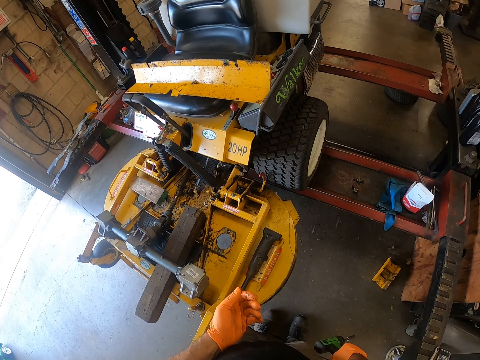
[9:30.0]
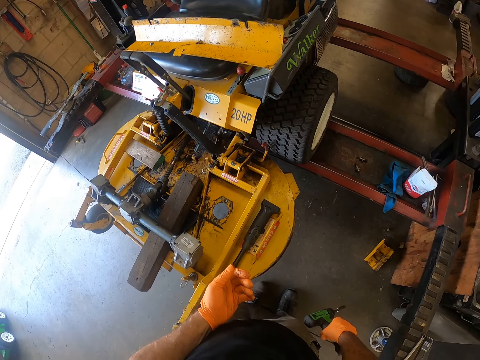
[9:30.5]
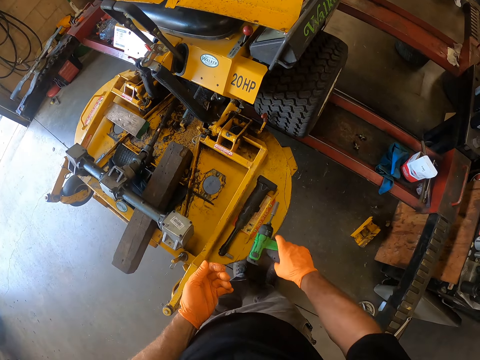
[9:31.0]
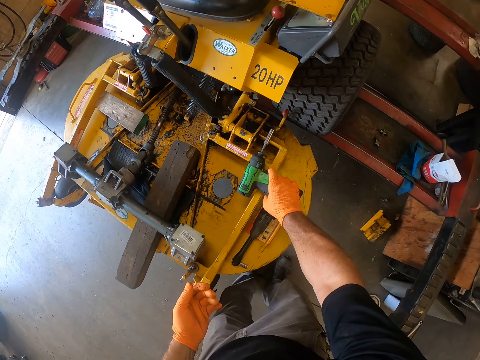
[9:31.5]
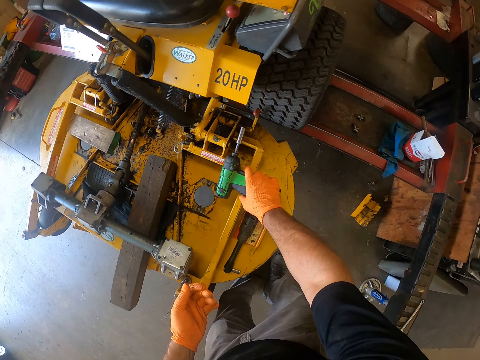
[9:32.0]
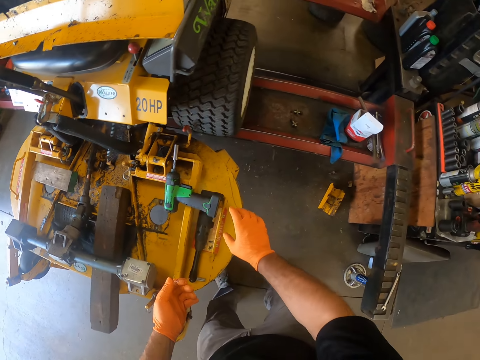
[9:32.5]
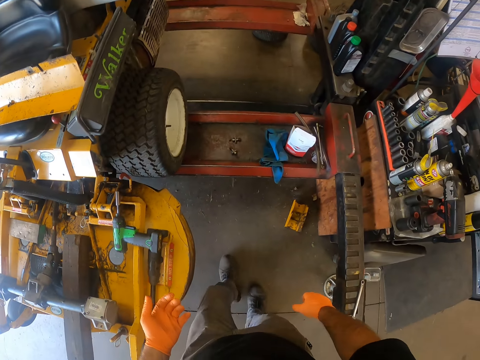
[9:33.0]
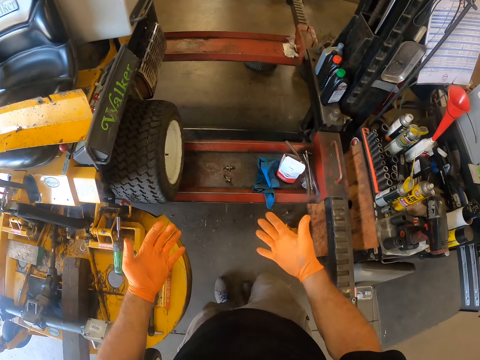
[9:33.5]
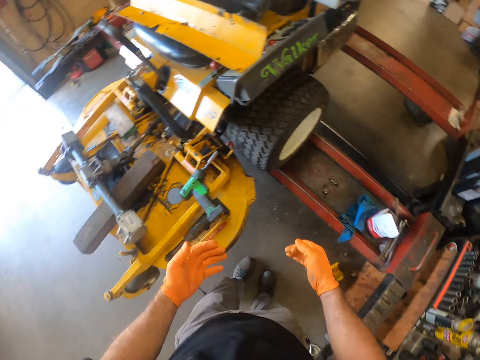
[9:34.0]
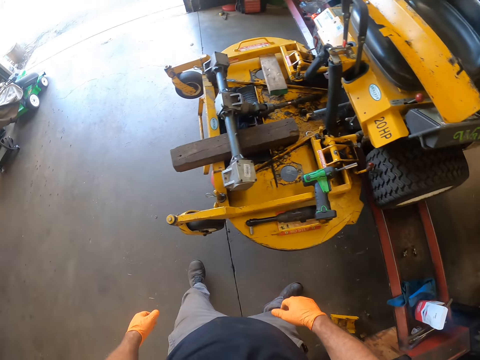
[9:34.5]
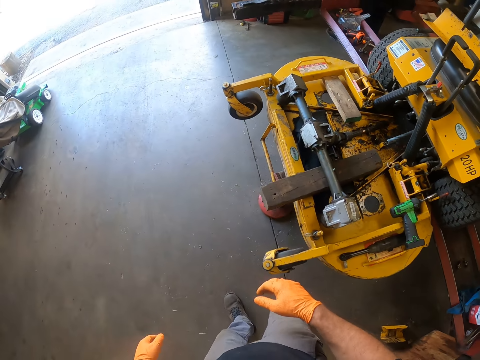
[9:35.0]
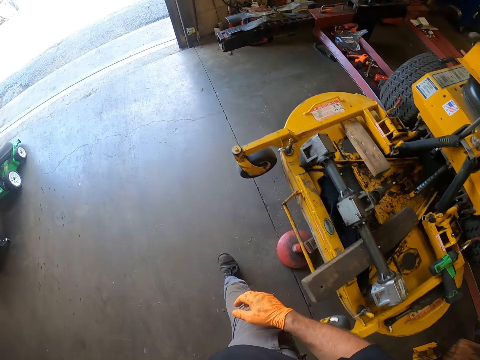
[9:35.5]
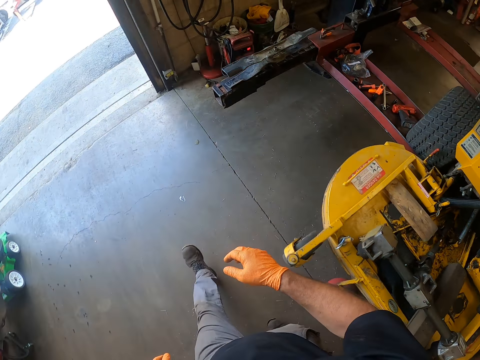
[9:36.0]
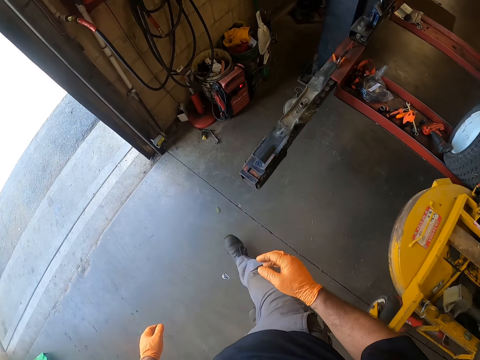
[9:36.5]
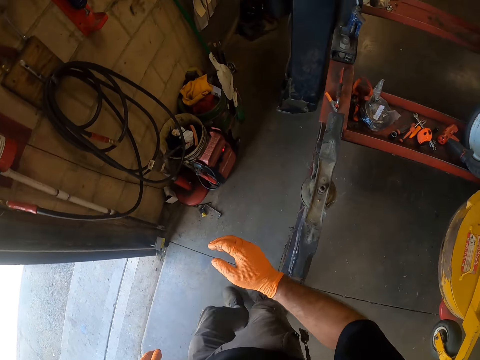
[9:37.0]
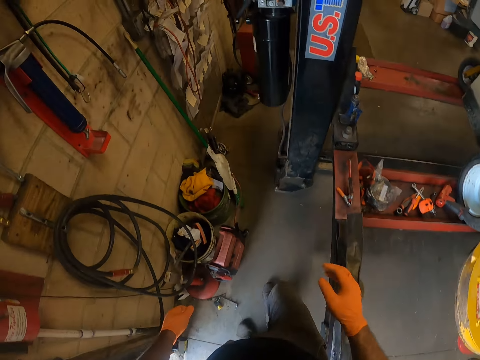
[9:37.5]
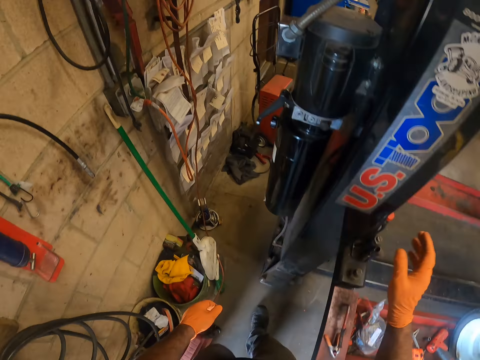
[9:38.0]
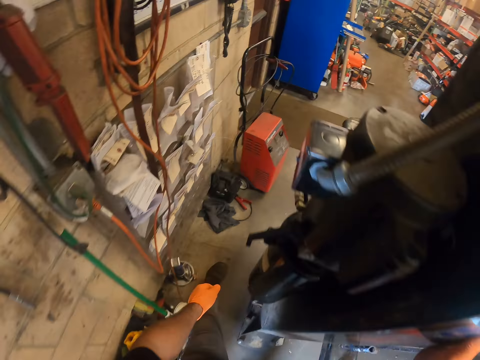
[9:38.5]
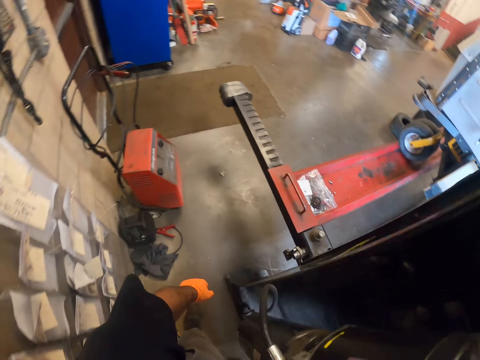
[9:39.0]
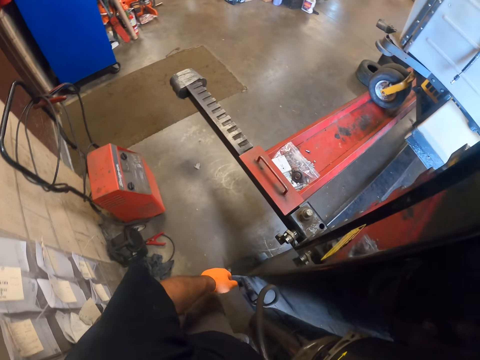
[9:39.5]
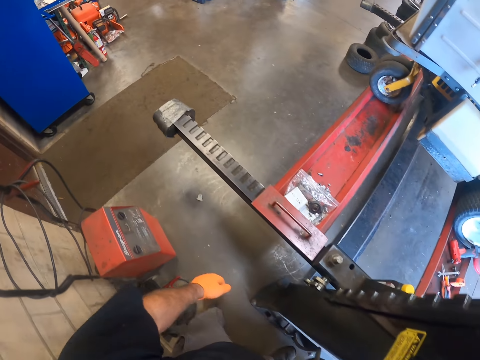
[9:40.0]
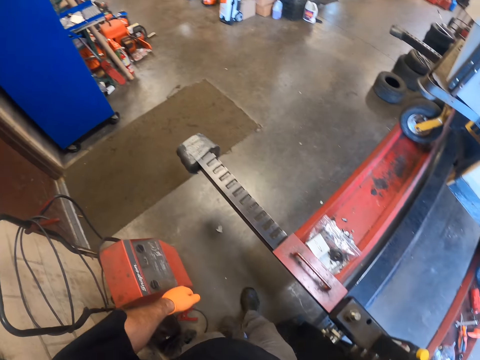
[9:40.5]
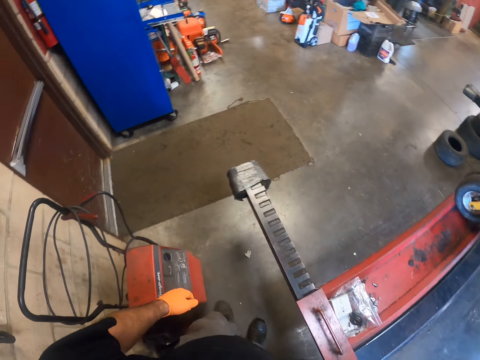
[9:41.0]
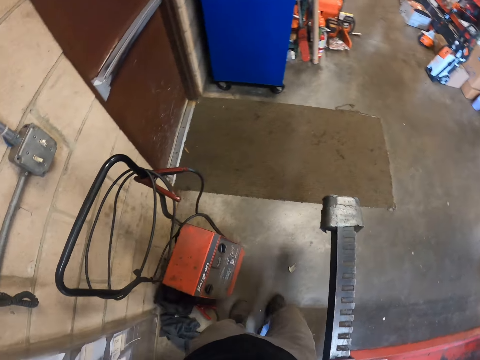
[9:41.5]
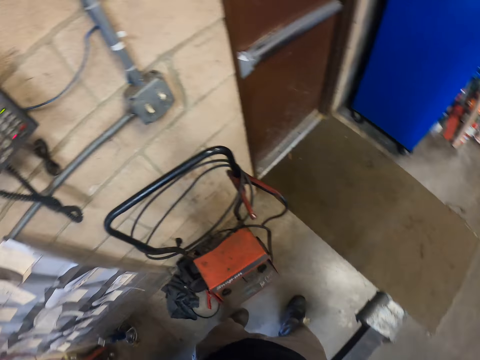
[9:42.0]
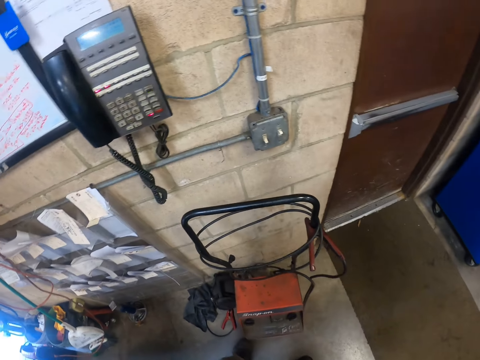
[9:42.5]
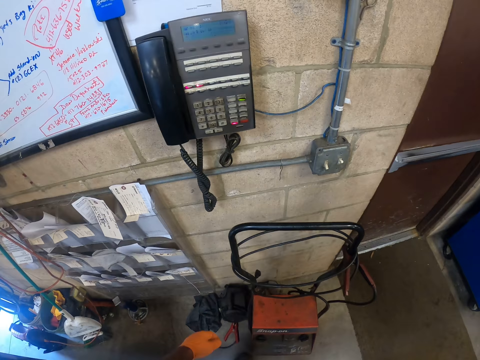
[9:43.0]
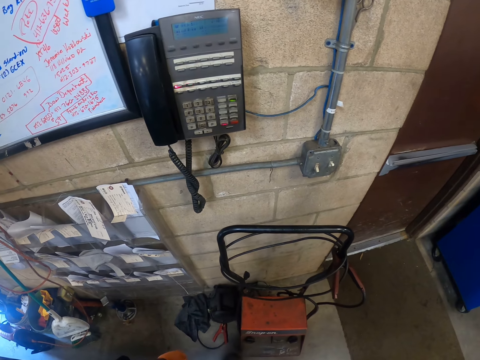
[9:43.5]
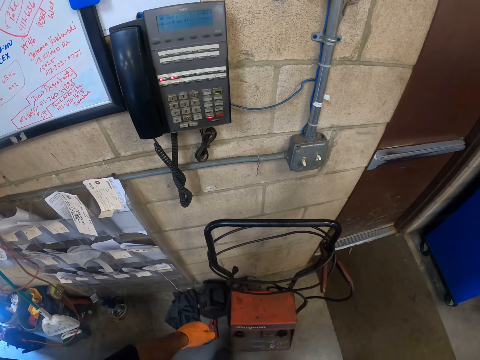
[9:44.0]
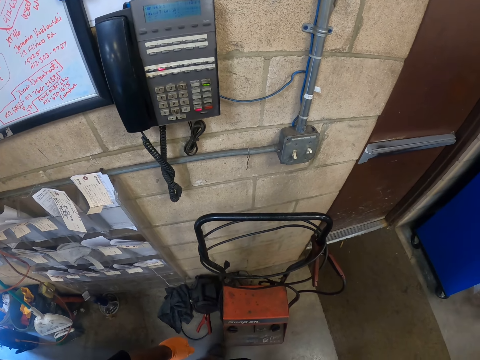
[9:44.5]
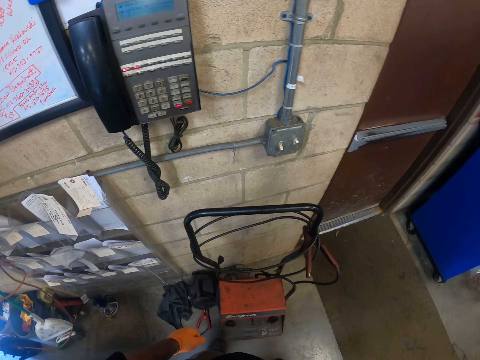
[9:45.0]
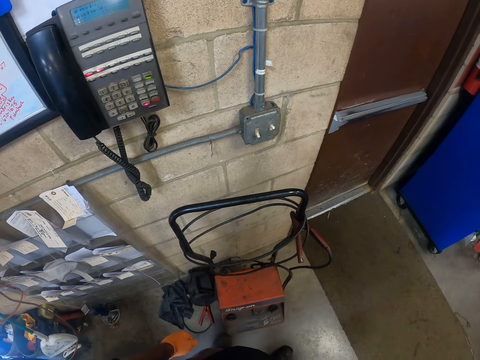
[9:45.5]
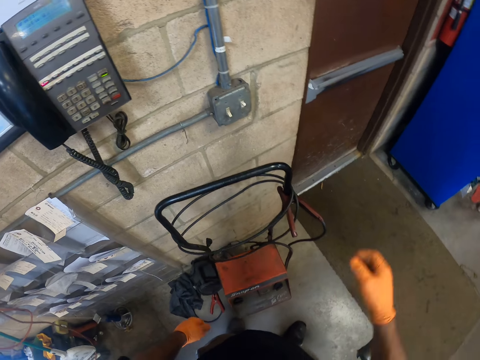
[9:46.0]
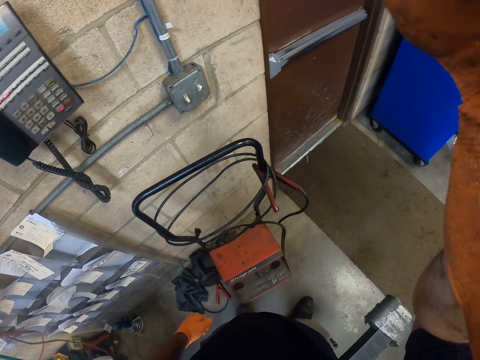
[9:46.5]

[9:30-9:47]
The camera wearer drops the impact wrench on the lawnmower deck with his right hand. He moves around. He looks at the meter box. He lifts his hand.
